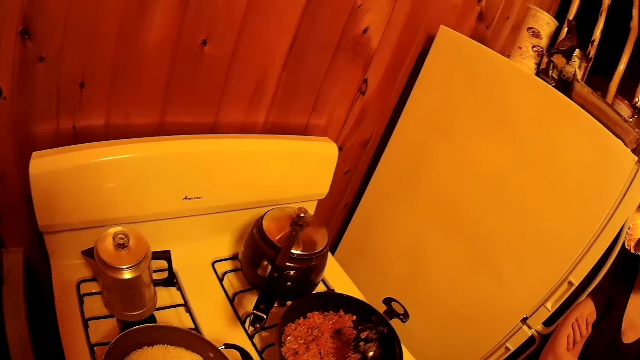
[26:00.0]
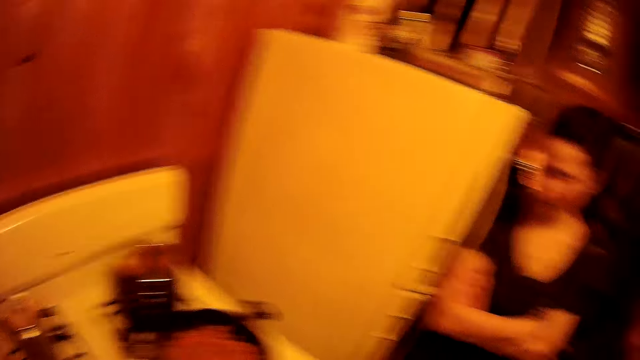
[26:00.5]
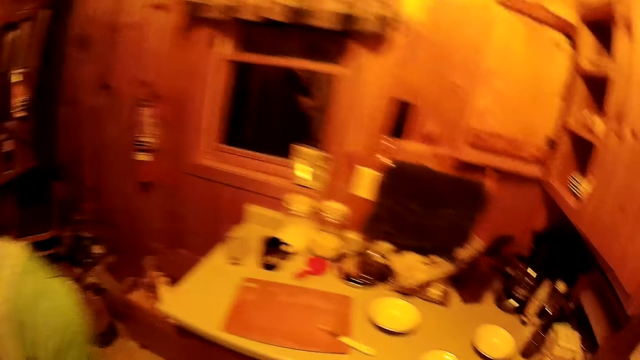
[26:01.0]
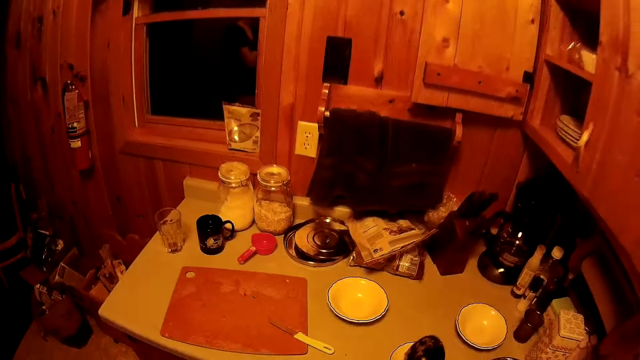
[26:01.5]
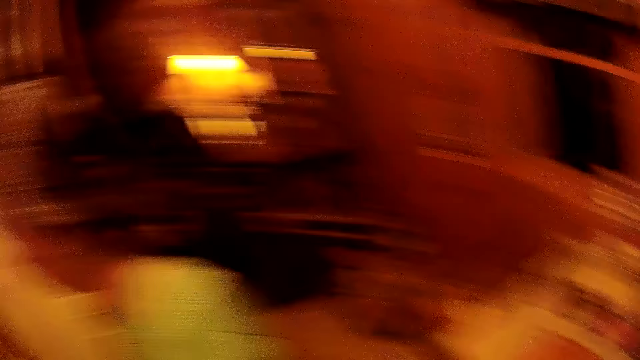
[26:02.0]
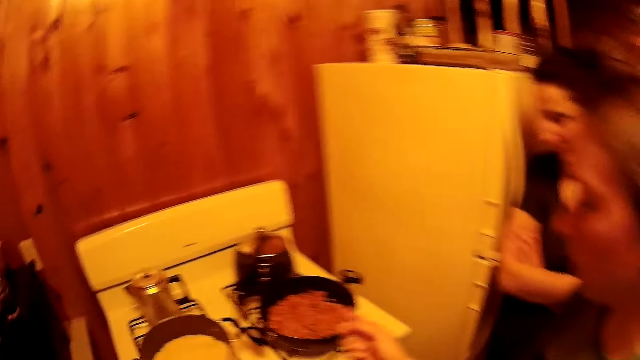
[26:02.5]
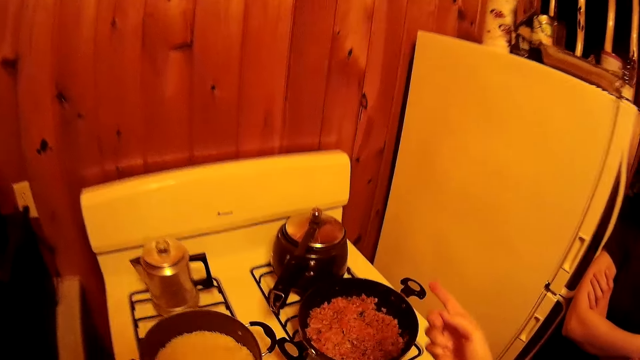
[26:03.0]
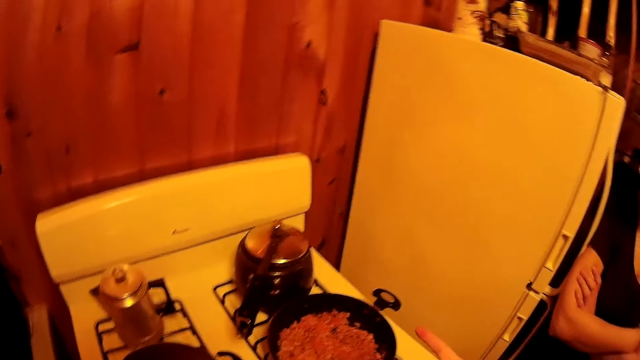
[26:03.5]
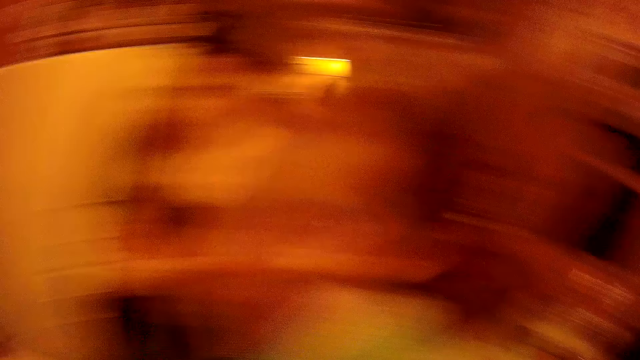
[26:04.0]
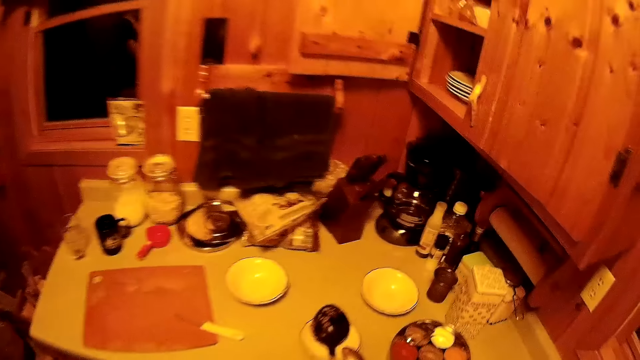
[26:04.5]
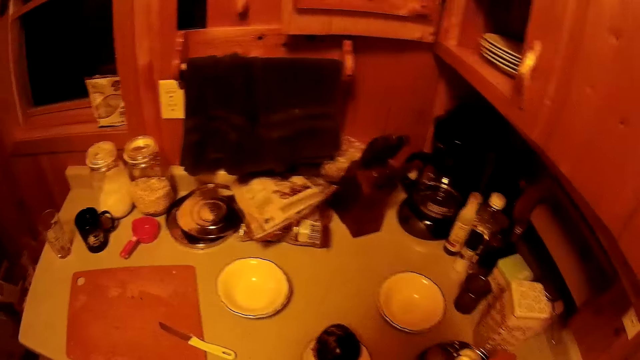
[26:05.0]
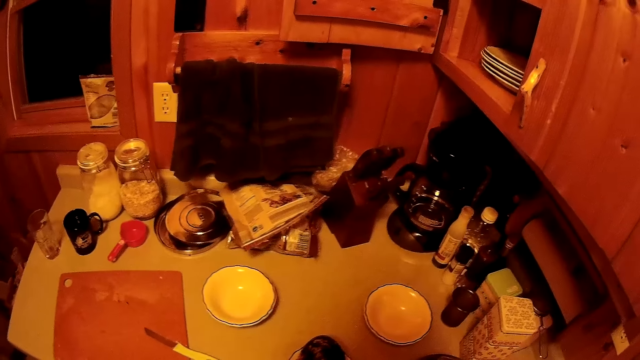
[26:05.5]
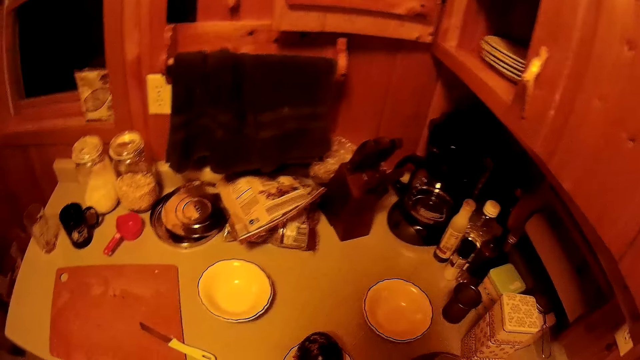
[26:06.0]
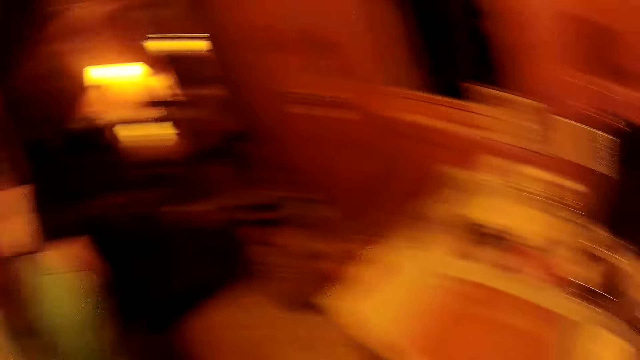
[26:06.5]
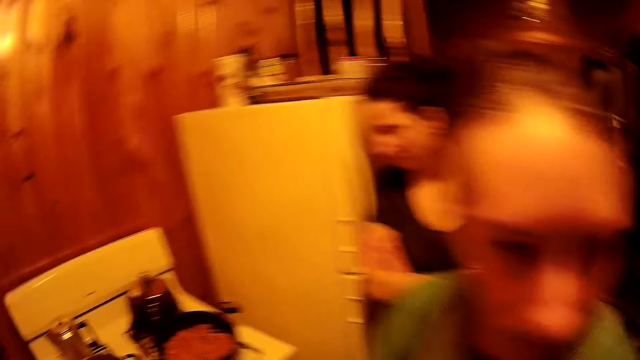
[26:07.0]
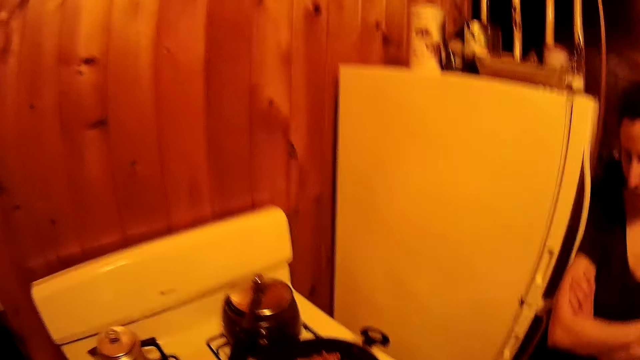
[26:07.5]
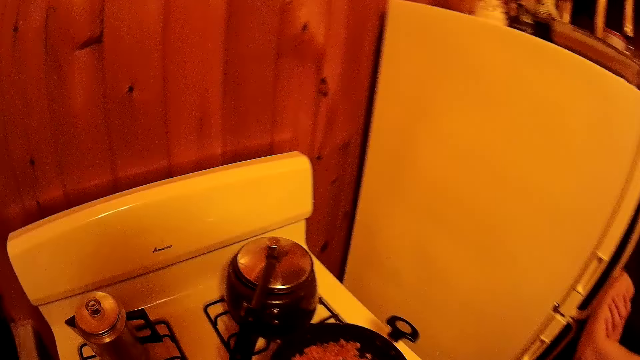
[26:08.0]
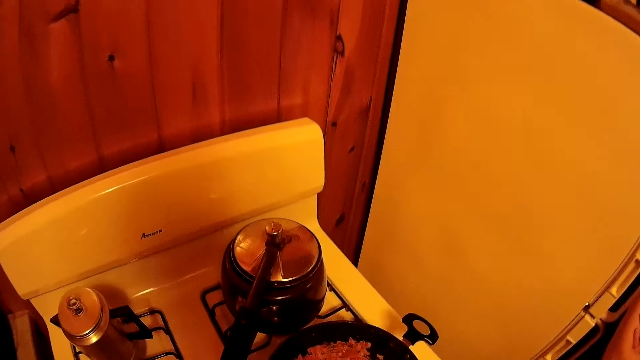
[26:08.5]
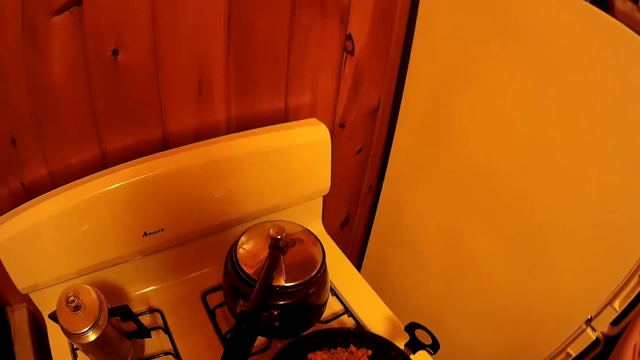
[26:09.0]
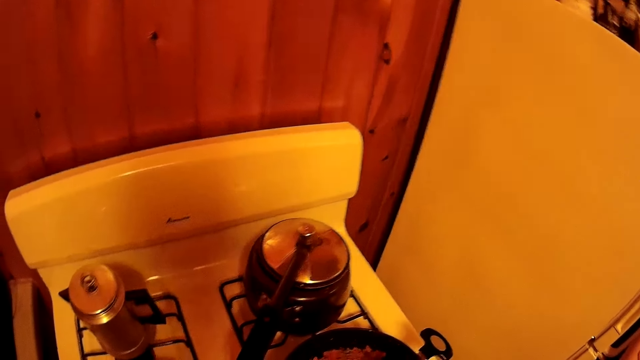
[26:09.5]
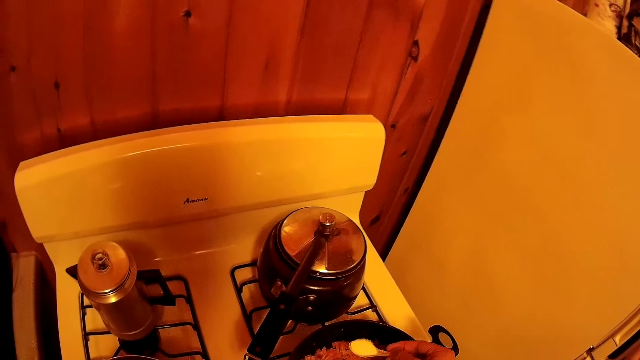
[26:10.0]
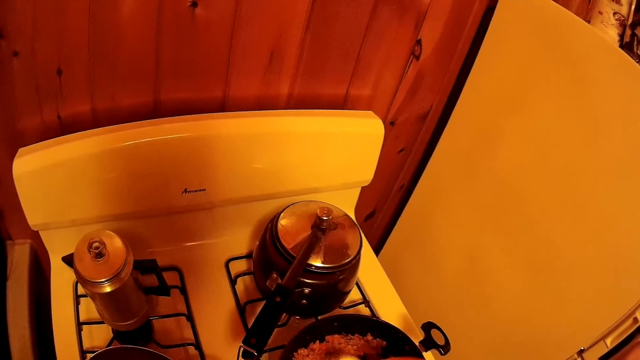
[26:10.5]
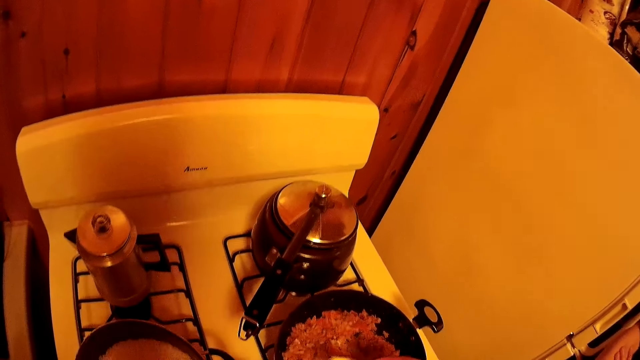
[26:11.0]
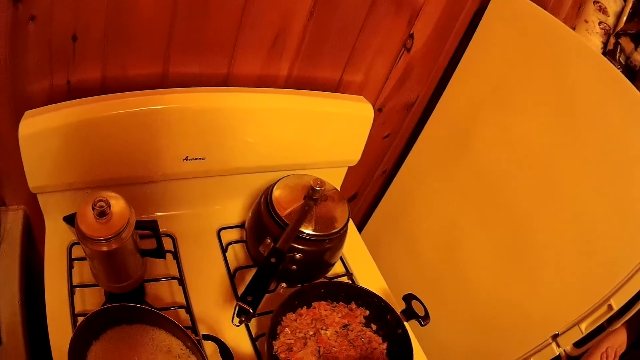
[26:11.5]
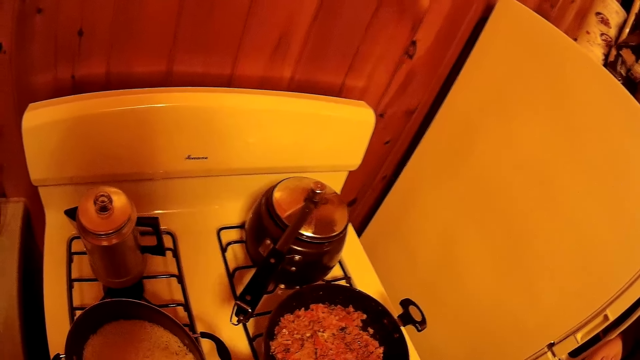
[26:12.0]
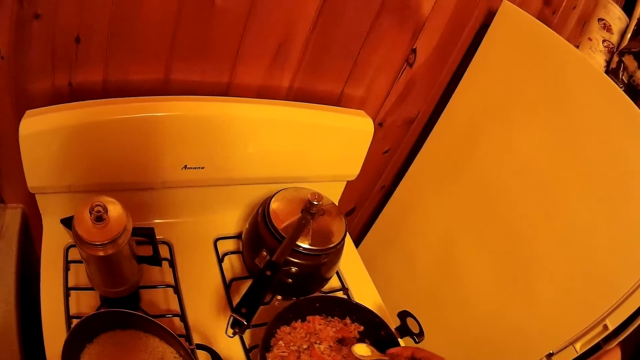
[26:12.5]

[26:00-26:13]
The camera wearer turns to the kitchen worktop. They walk around the room. They place the spoon on a plate. They turn to the cooker. They point at the cooking pot. They turn to the kitchen worktop. They take a salt tin. They turn to the cooker. They pour salt to the stew in the pan.

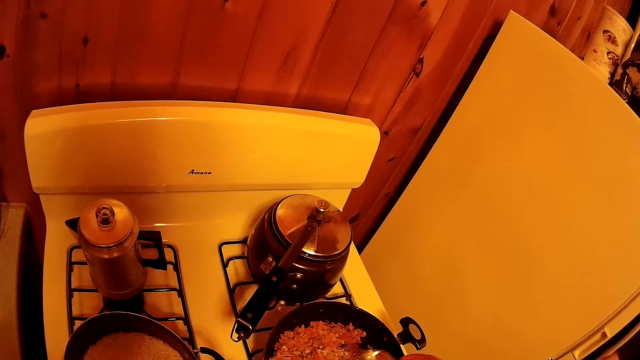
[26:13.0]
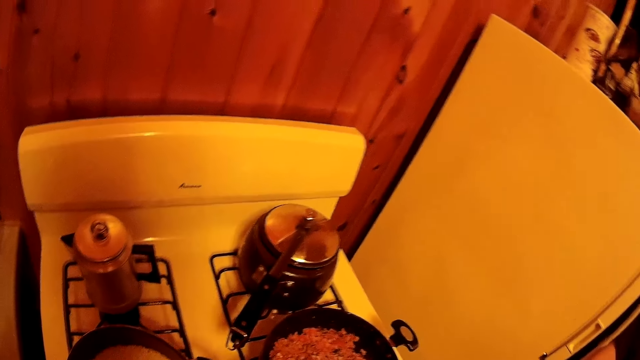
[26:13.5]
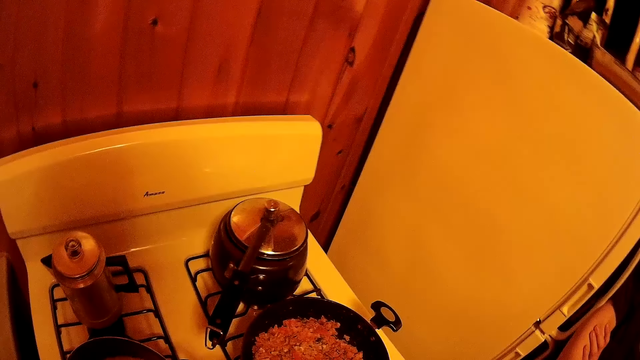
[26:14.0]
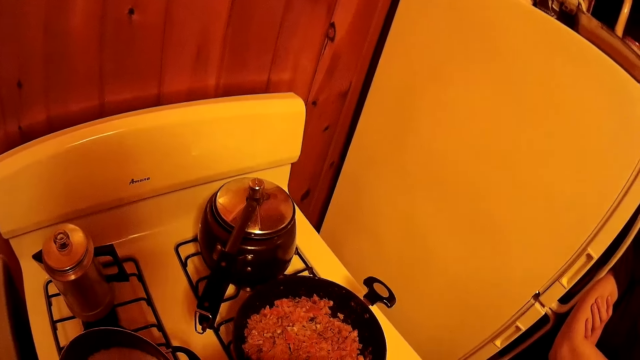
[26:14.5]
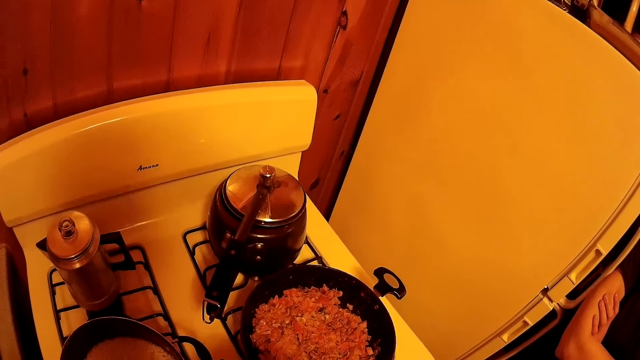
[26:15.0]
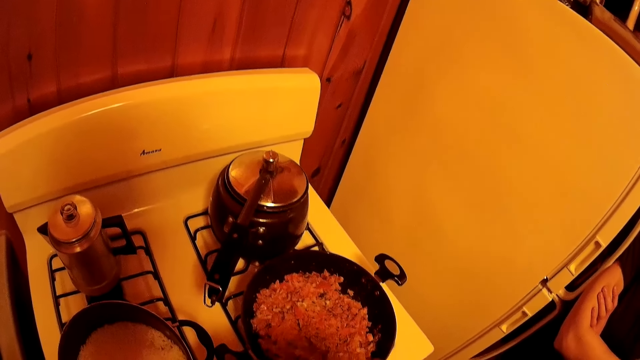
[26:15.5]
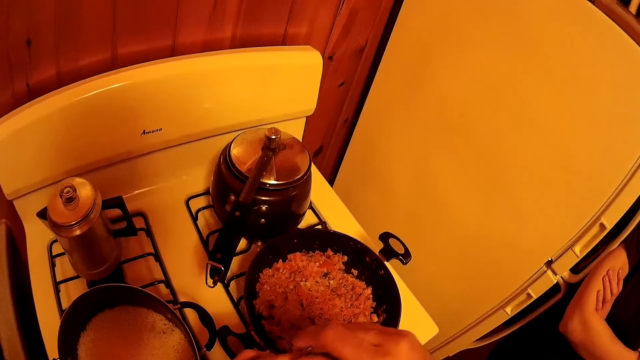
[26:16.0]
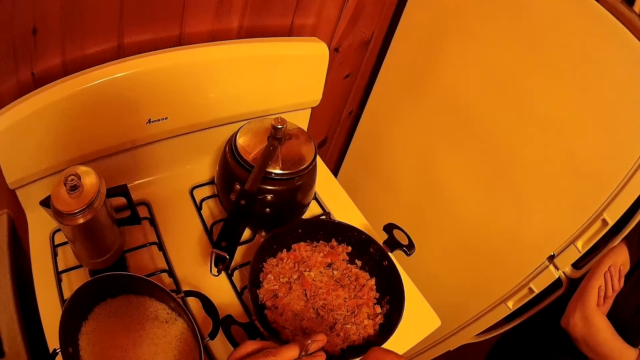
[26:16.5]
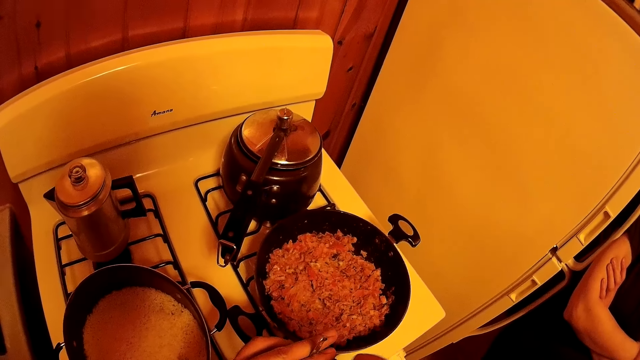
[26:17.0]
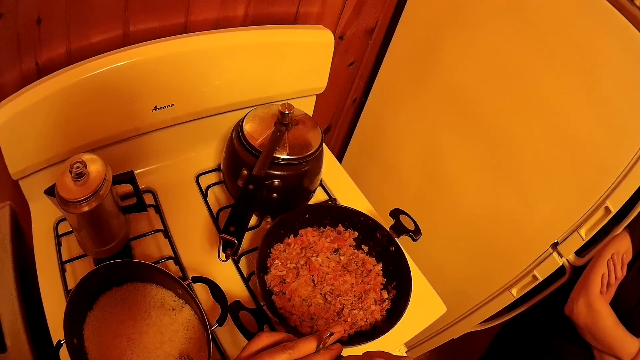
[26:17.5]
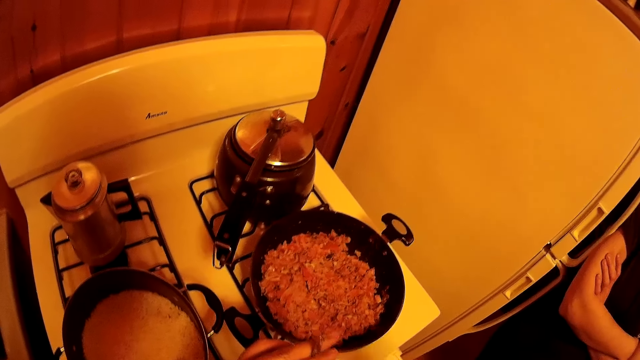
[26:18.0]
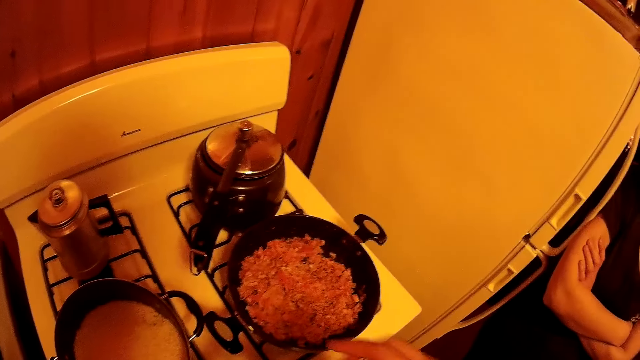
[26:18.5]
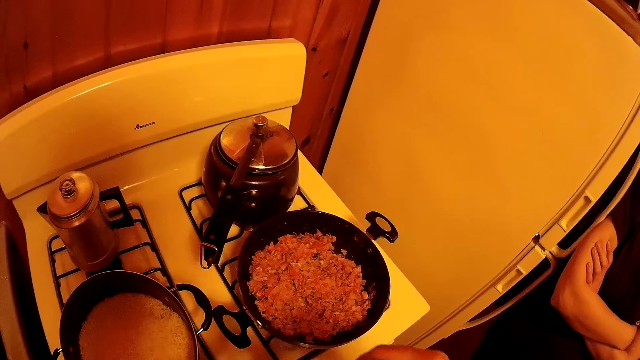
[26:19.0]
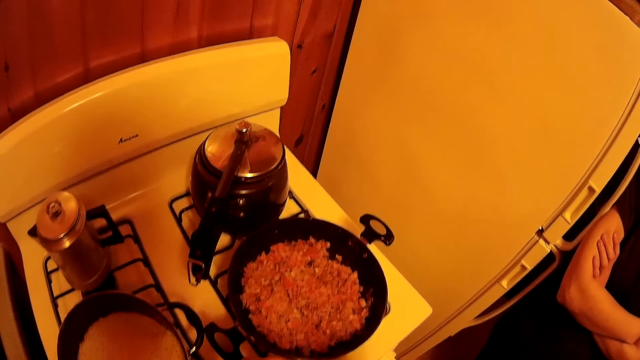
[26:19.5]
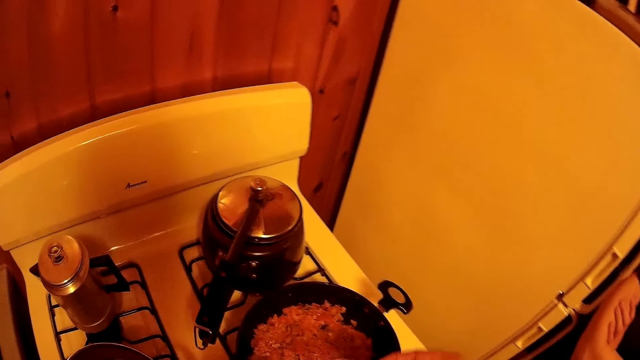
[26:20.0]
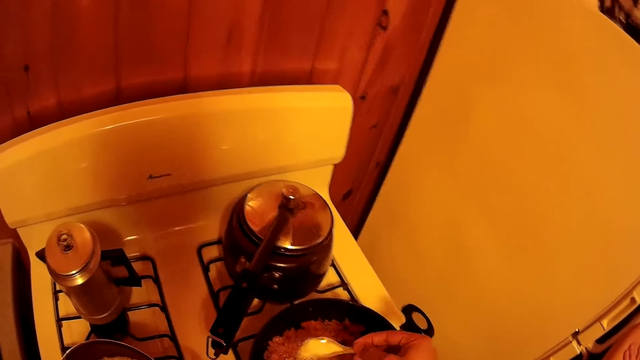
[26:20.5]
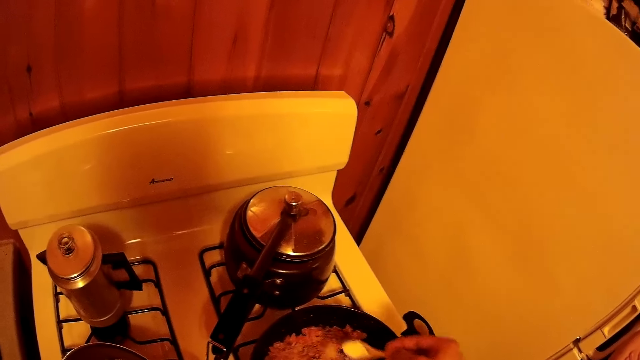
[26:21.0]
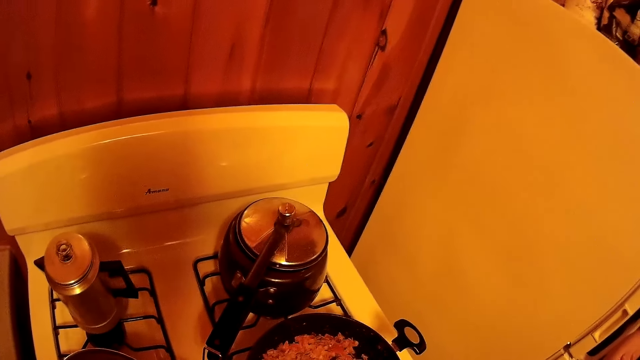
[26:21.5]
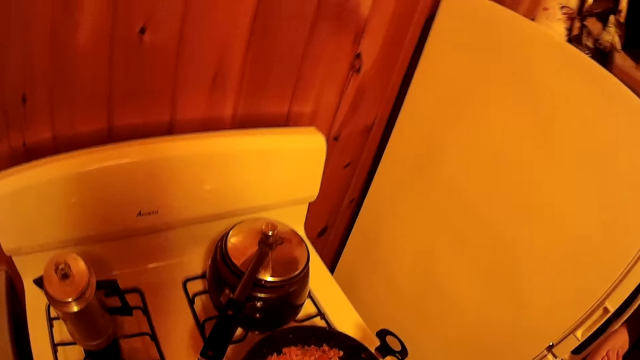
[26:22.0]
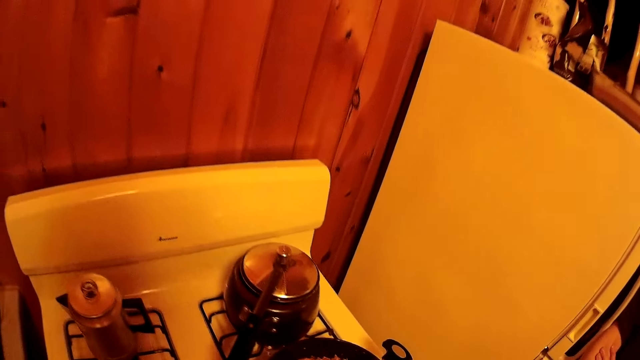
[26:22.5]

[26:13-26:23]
The camera wearer scoops salt. They touch the salt tin. They pour the salt in the stew.
